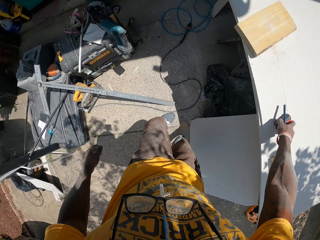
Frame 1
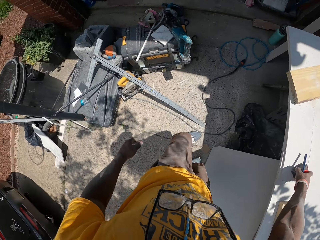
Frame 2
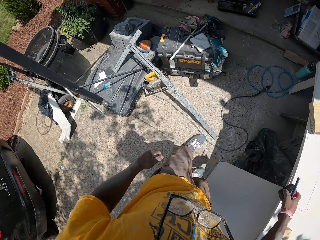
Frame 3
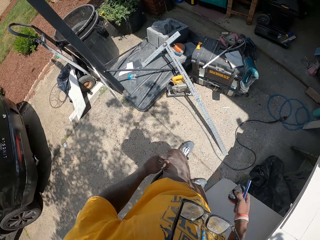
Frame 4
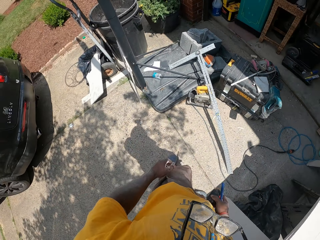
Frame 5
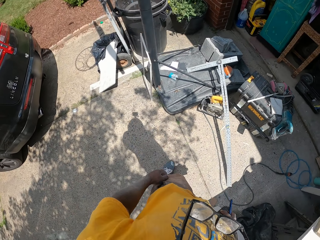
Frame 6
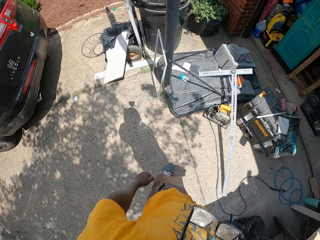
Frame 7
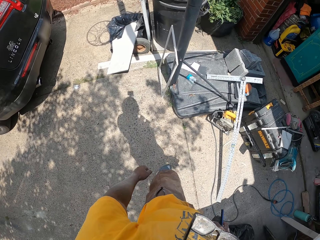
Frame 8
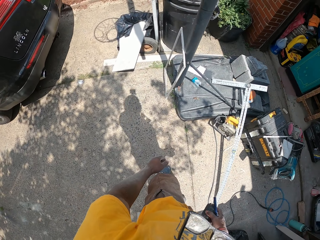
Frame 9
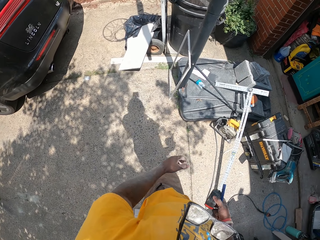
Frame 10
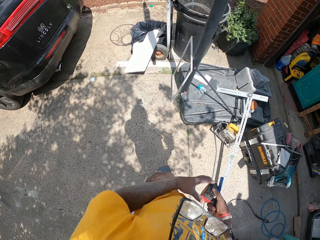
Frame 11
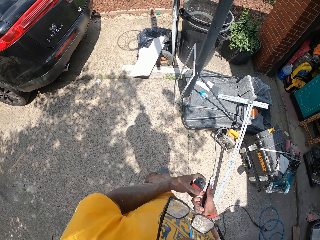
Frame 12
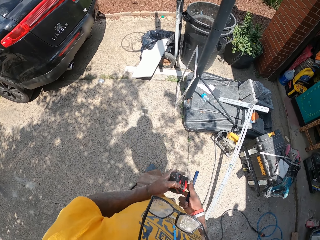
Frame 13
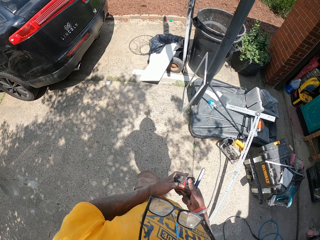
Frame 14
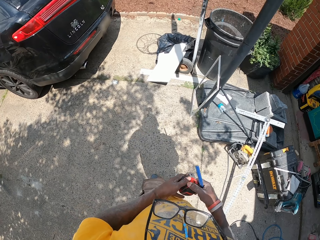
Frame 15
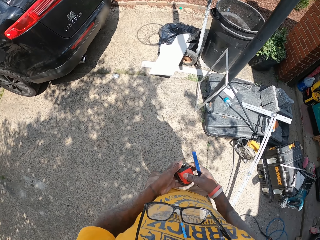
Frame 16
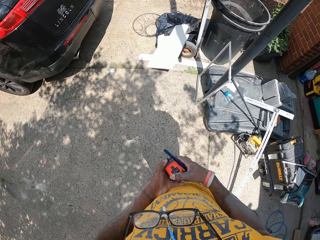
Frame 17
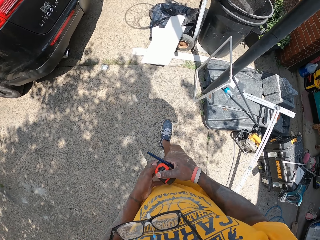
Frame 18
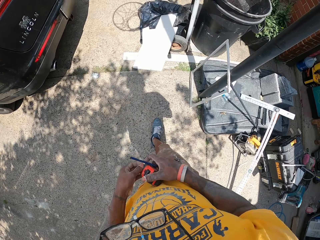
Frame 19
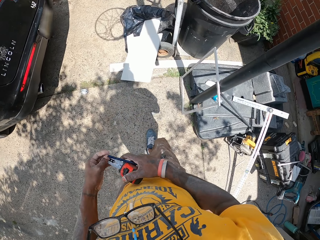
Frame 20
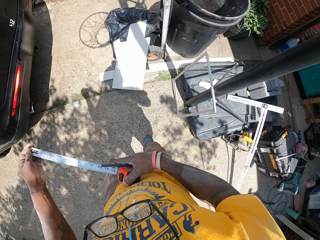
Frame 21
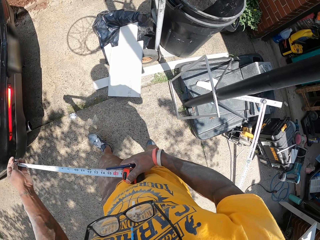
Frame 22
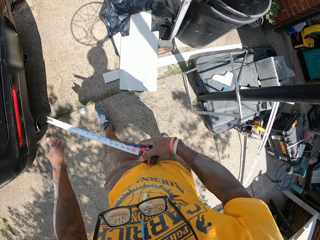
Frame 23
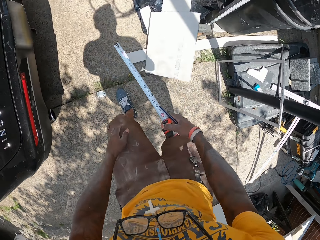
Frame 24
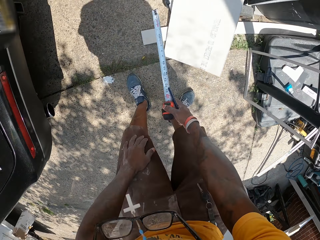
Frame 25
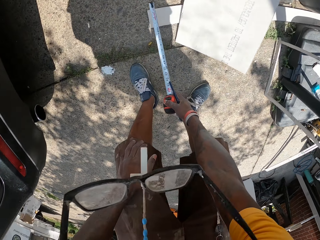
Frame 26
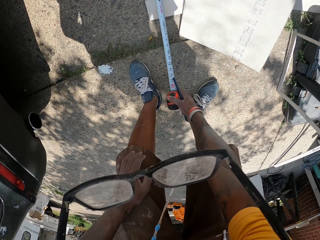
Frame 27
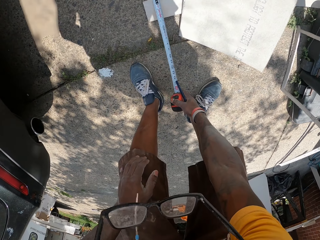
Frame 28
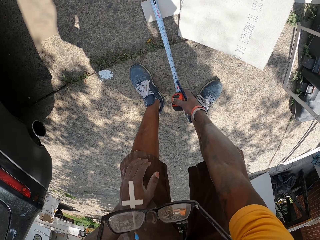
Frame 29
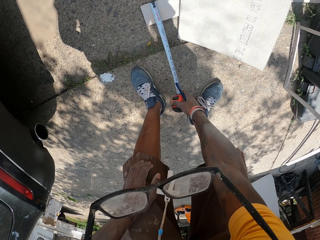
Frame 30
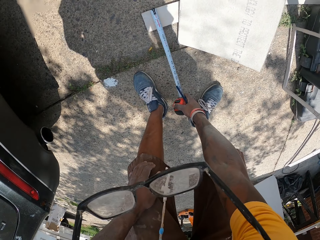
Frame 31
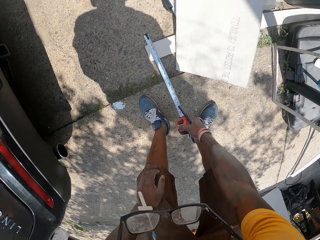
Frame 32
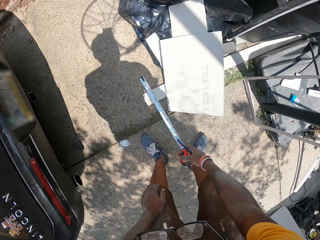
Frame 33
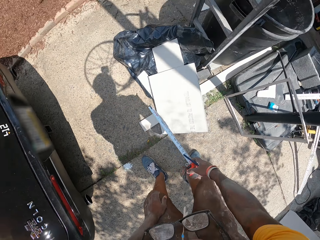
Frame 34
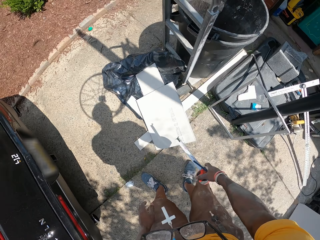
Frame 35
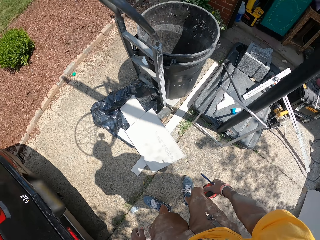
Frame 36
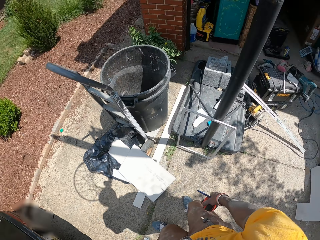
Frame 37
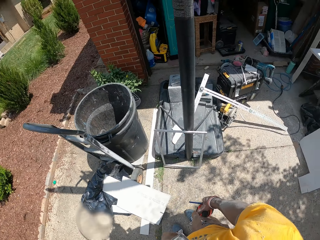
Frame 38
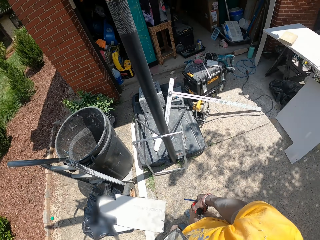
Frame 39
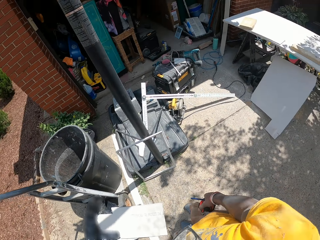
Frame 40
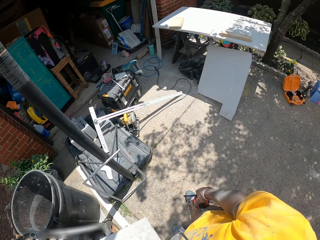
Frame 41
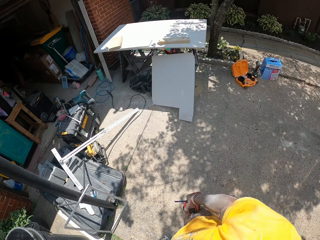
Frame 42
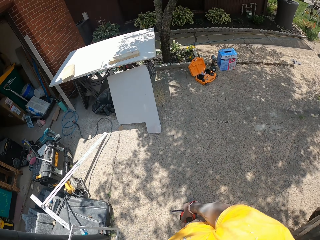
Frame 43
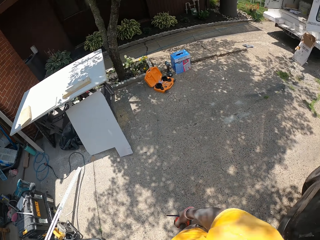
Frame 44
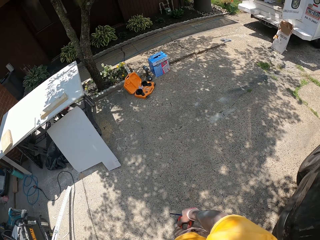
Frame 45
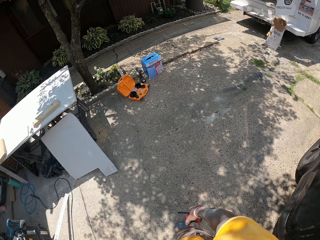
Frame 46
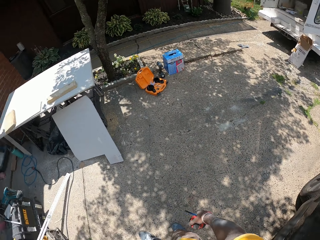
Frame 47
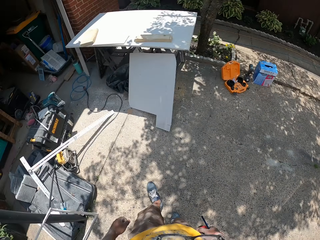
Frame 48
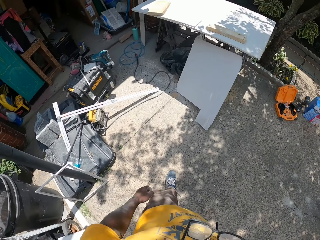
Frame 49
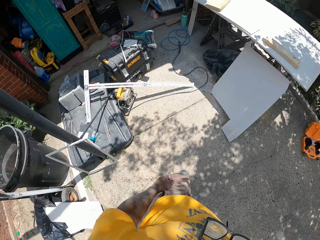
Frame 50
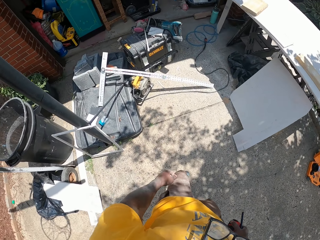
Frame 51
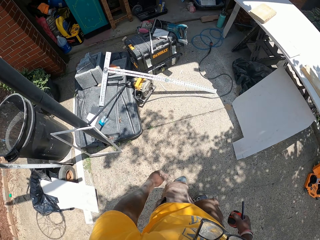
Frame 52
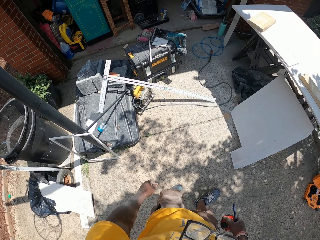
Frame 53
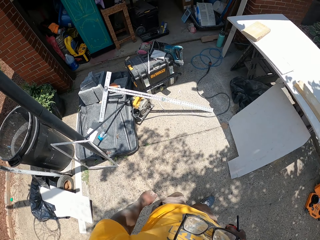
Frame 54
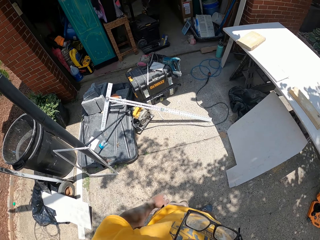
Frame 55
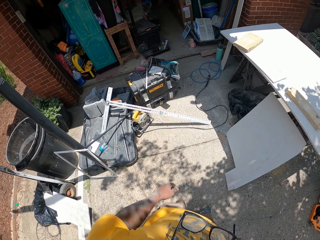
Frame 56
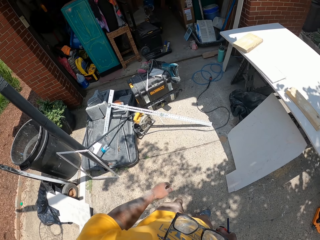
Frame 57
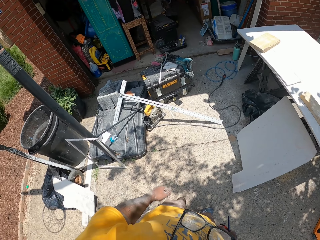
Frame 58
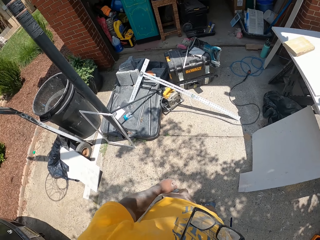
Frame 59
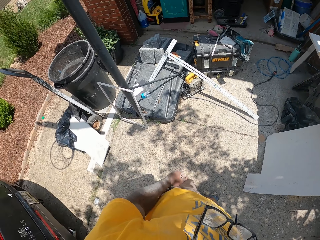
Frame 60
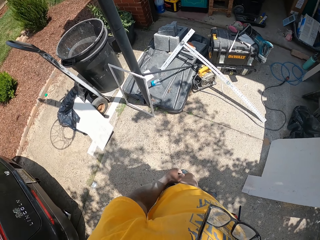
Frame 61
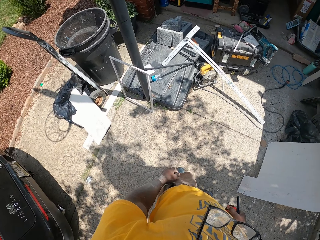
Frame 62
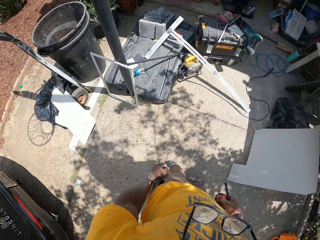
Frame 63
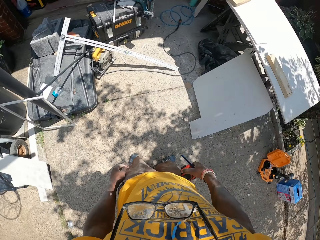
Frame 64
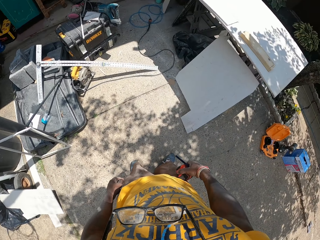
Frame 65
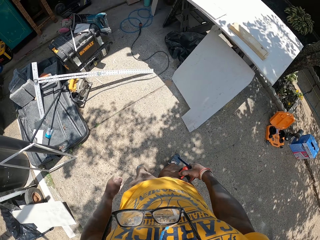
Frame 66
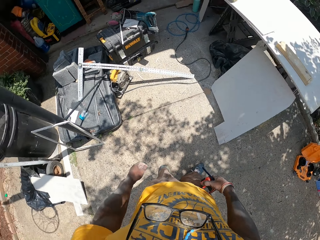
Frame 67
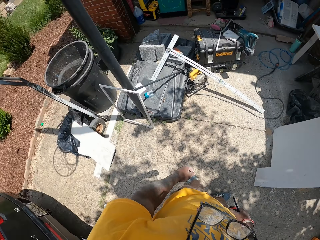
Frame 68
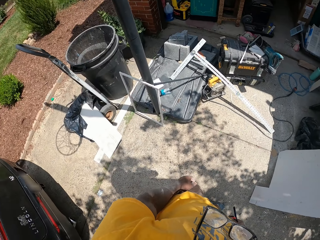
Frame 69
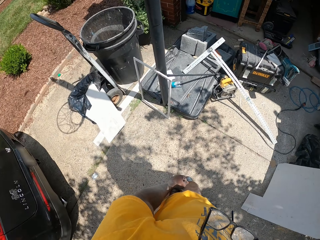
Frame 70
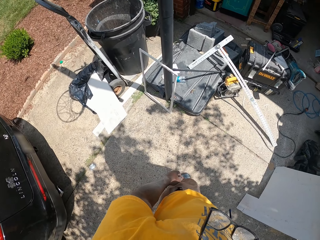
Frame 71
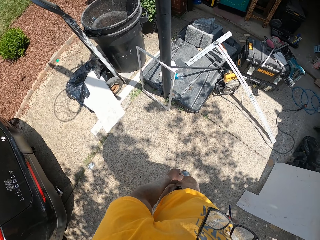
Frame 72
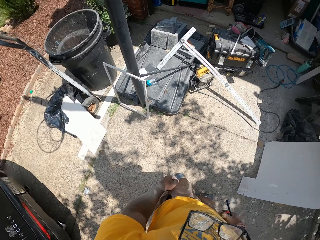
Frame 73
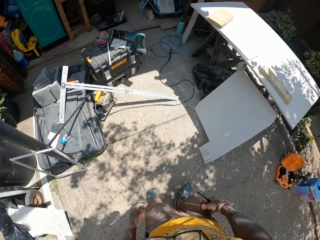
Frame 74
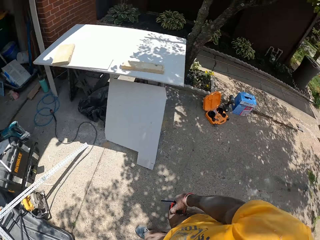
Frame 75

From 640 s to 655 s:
The camera wearer picks the measuring tape from the work table with his right hand. He moves around. He takes a measurement on the ground with the measuring tape on his right hand. He walks around. He looks around.

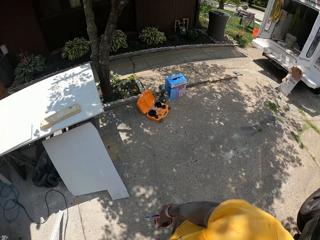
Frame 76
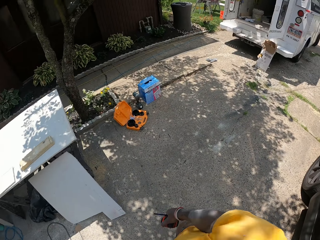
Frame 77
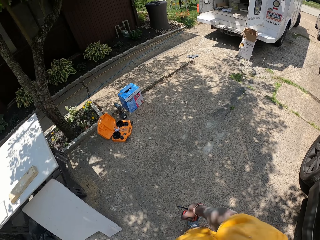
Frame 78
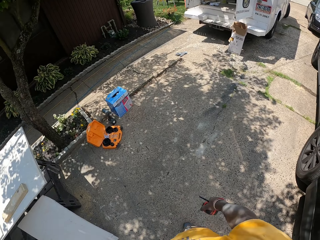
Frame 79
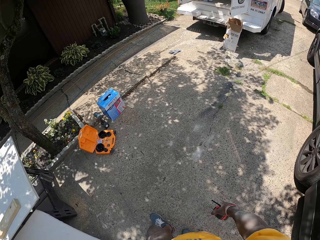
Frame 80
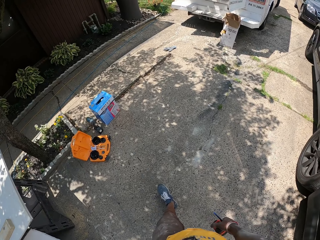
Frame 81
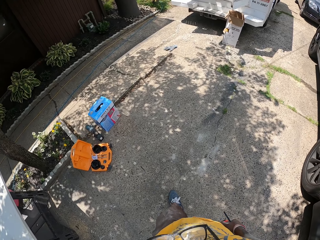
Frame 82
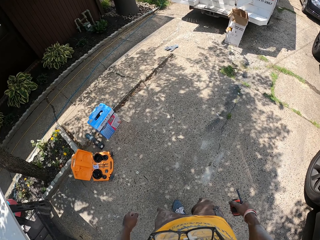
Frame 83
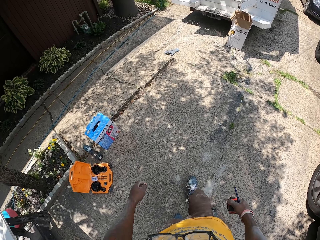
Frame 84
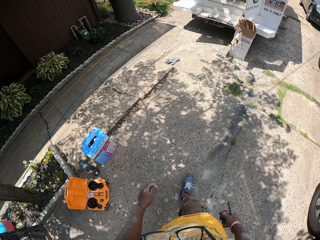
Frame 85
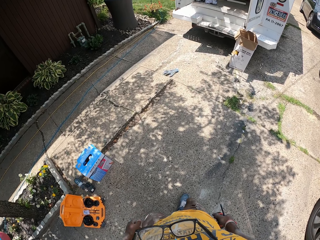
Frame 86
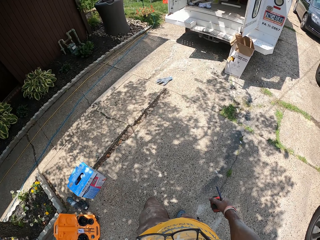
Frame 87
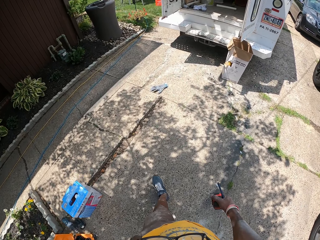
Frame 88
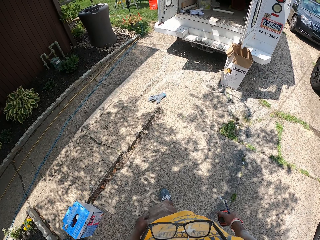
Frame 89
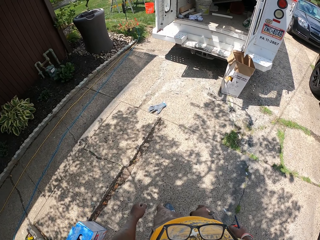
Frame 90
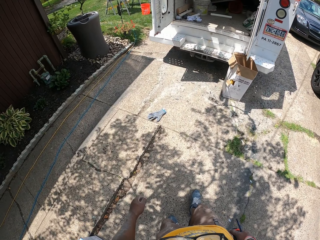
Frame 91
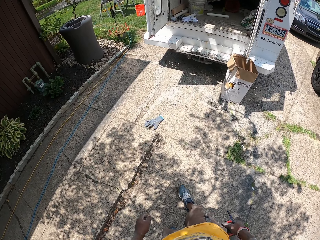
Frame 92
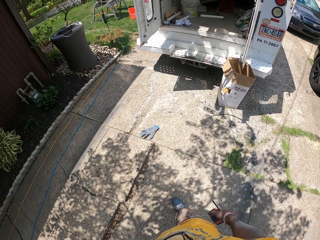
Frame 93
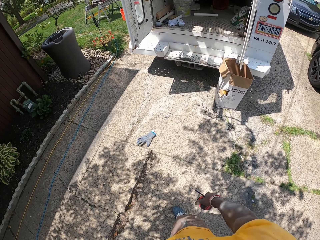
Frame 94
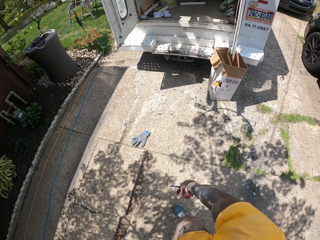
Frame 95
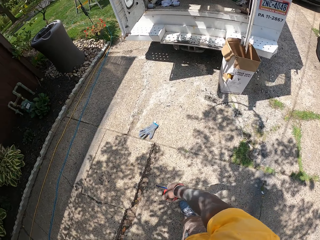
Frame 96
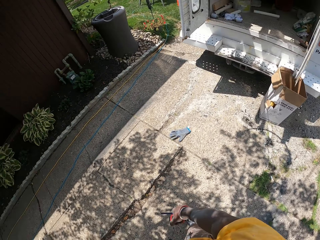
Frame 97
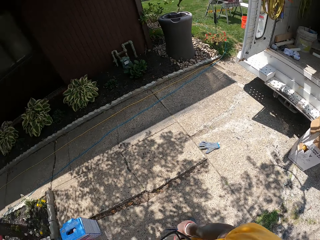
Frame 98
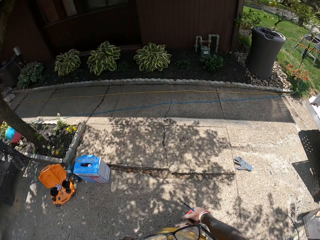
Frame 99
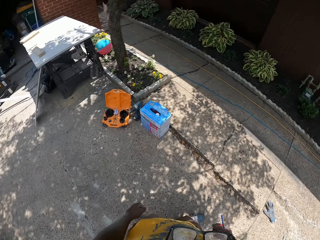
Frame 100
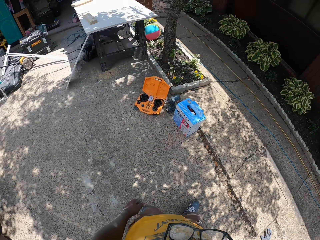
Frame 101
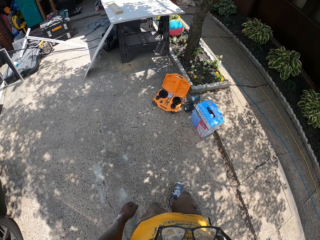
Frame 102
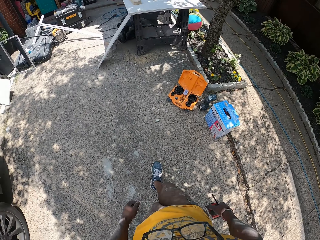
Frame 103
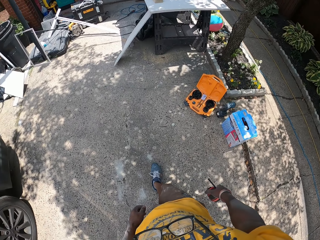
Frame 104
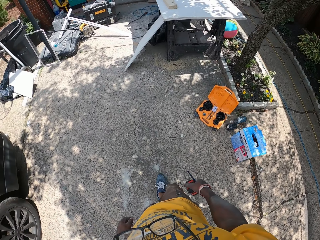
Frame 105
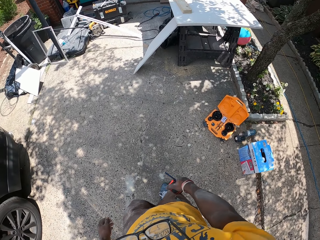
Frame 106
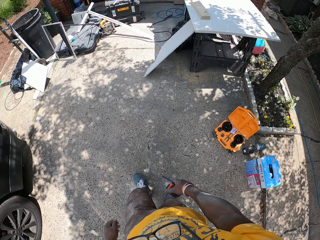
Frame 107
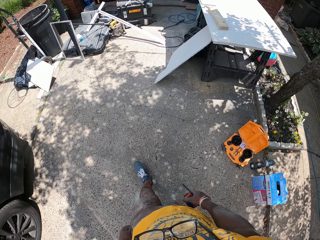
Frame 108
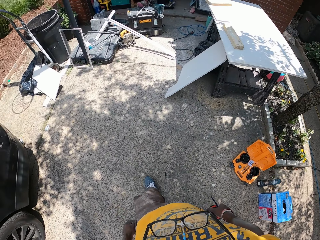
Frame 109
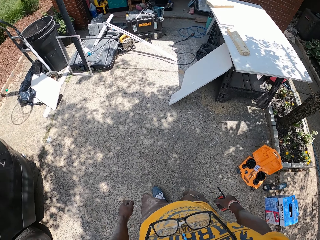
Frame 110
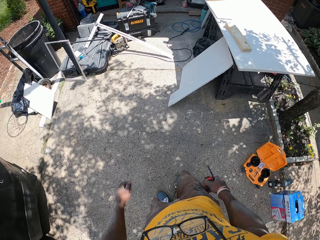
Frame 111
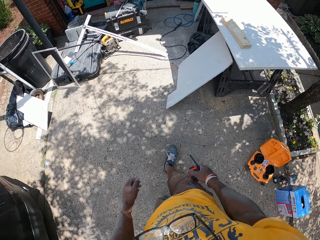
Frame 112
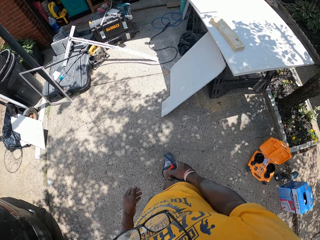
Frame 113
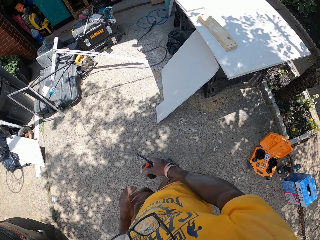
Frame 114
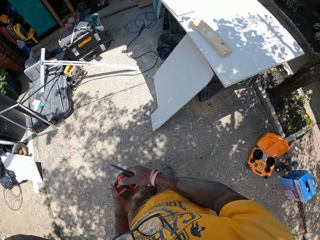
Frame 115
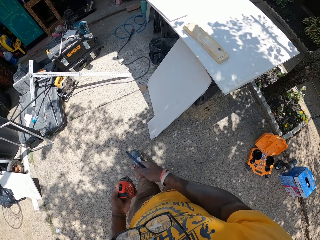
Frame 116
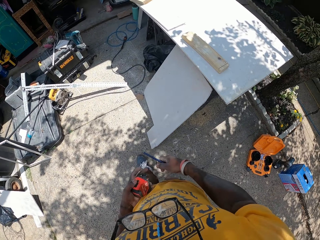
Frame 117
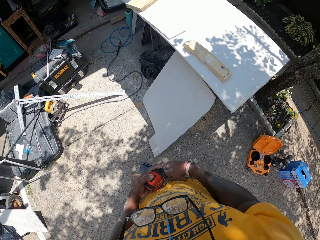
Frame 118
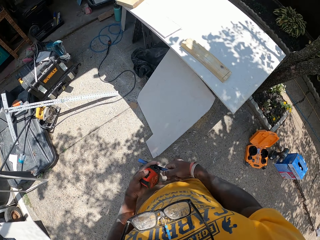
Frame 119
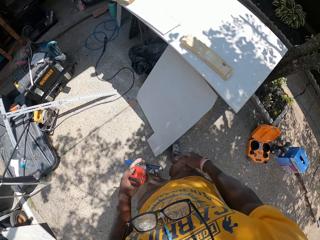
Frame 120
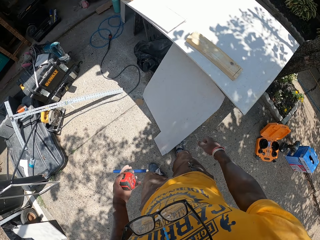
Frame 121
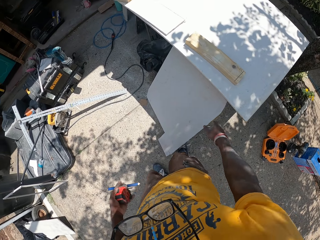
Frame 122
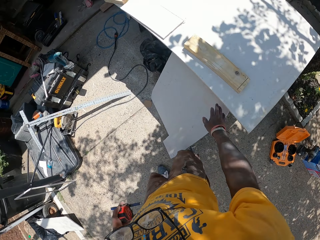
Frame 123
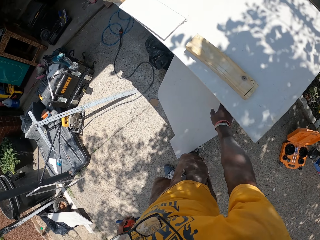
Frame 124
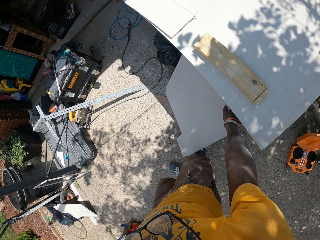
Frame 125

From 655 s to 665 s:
The camera wearer moves around. He looks around. He moves around. He holds the tape on his left hand.
